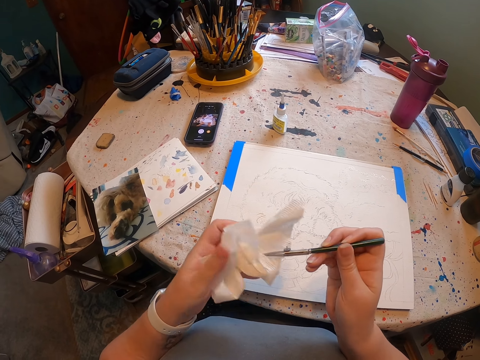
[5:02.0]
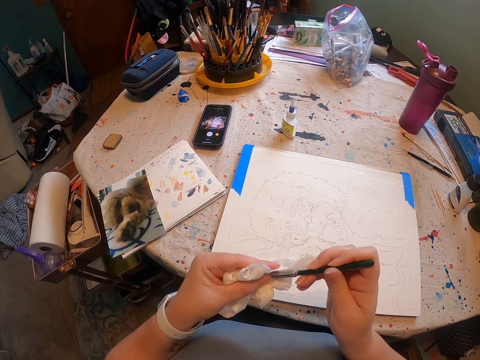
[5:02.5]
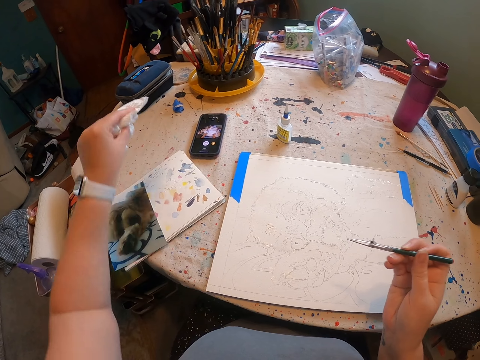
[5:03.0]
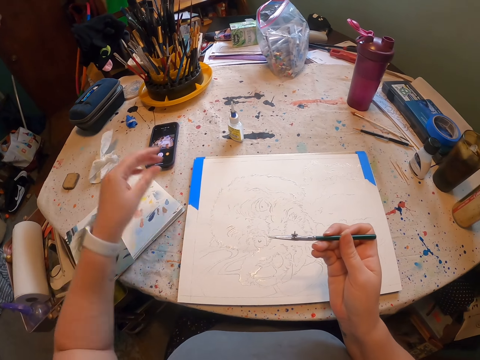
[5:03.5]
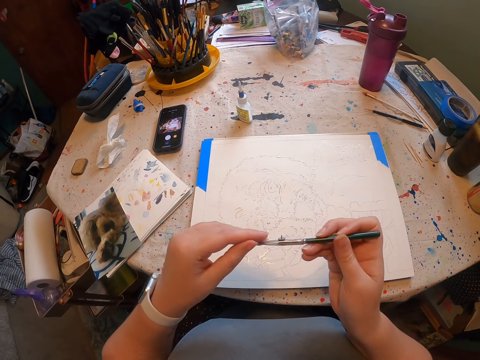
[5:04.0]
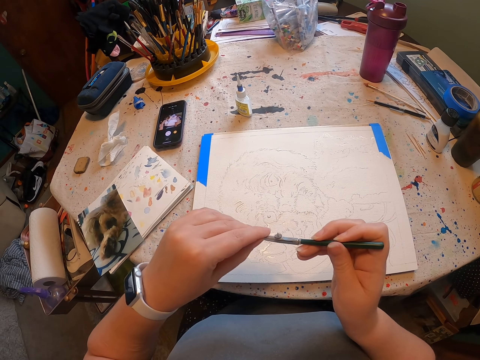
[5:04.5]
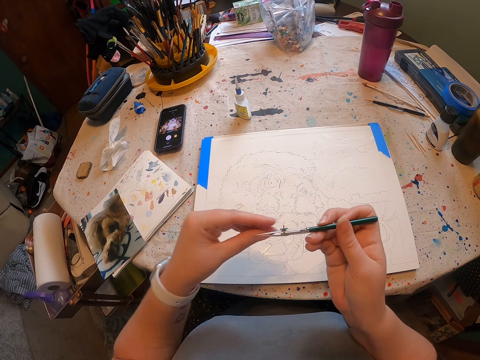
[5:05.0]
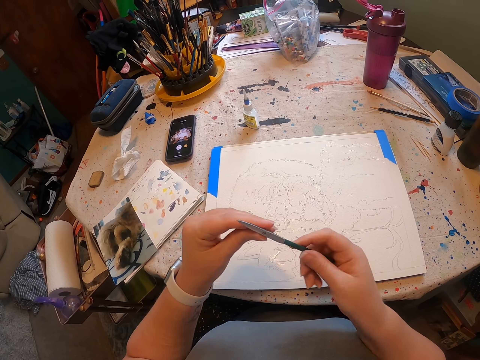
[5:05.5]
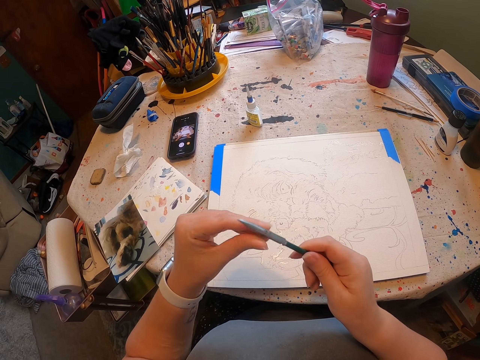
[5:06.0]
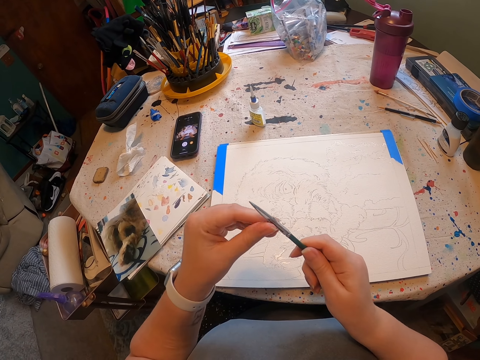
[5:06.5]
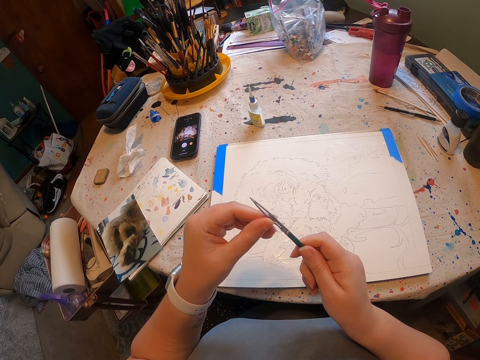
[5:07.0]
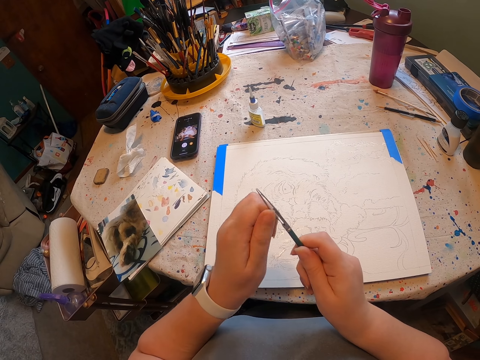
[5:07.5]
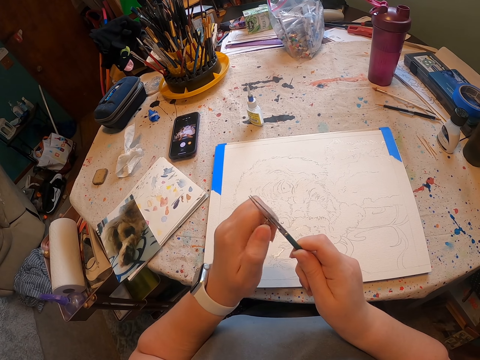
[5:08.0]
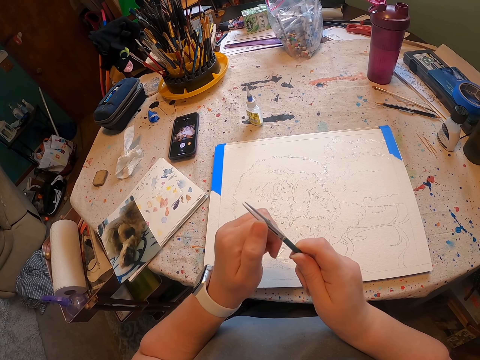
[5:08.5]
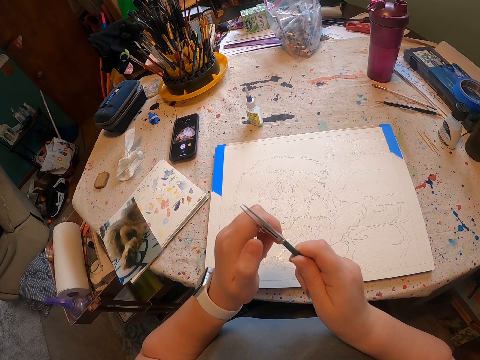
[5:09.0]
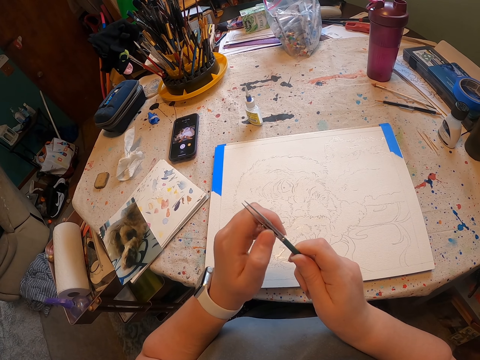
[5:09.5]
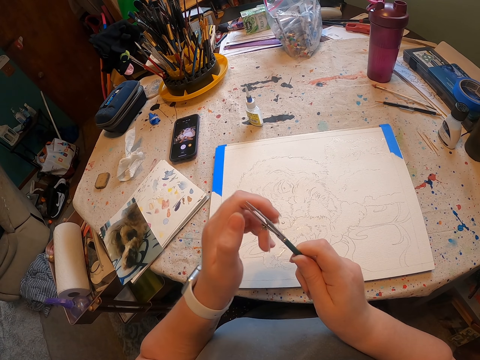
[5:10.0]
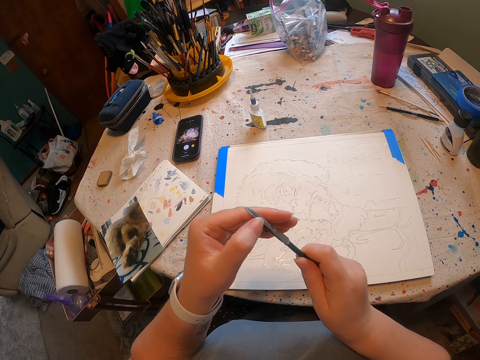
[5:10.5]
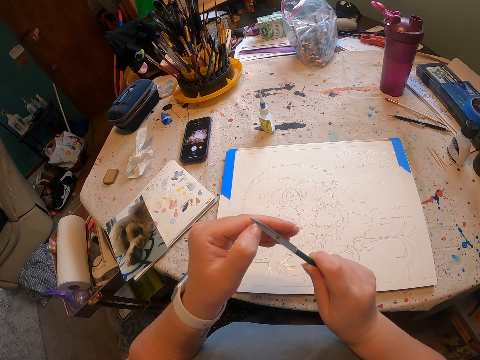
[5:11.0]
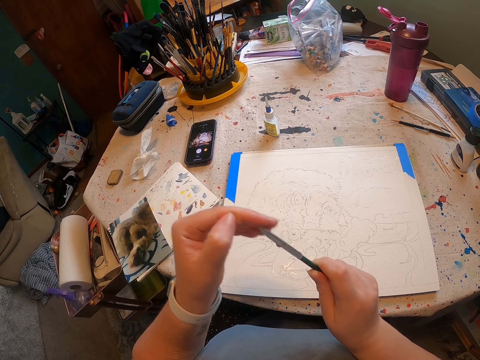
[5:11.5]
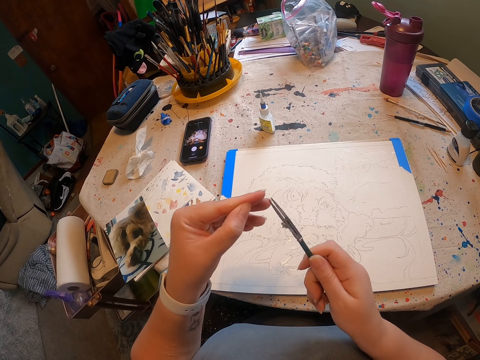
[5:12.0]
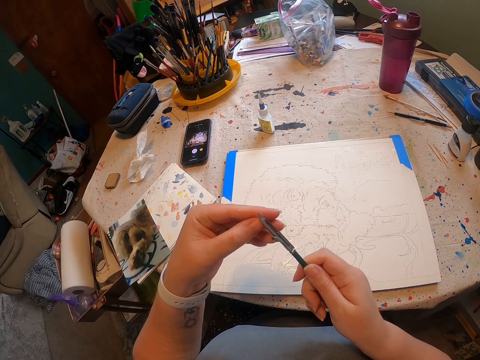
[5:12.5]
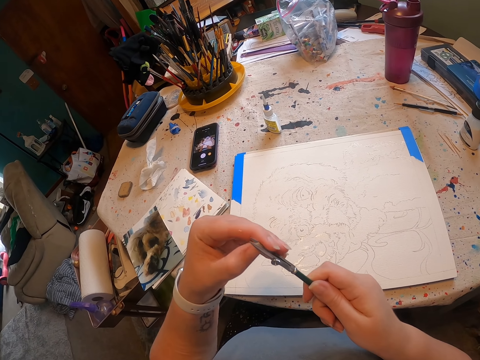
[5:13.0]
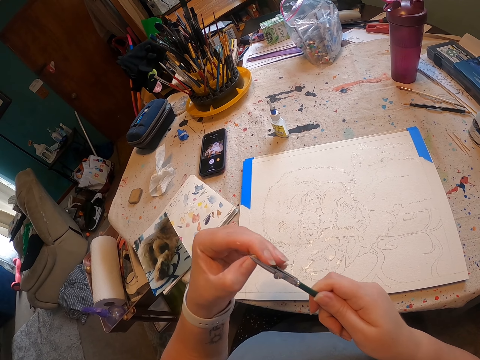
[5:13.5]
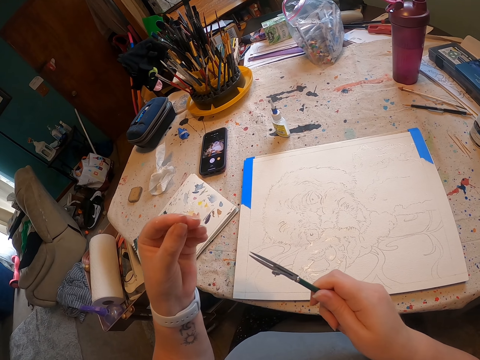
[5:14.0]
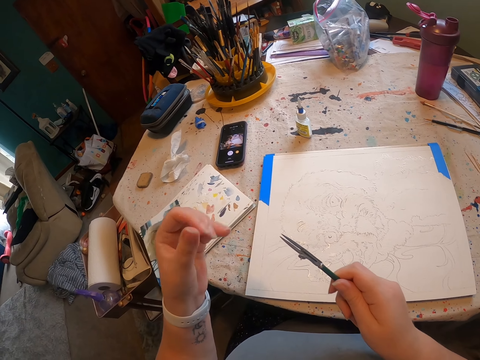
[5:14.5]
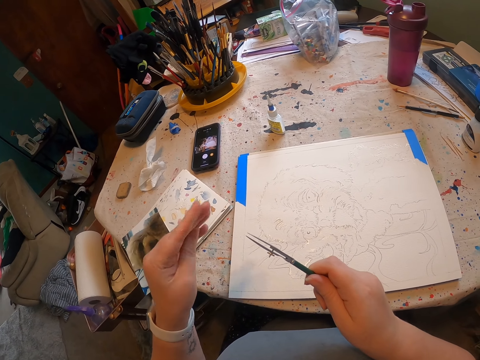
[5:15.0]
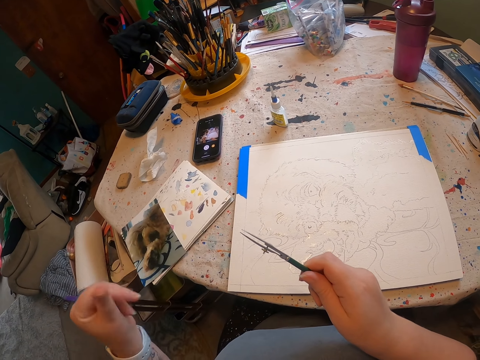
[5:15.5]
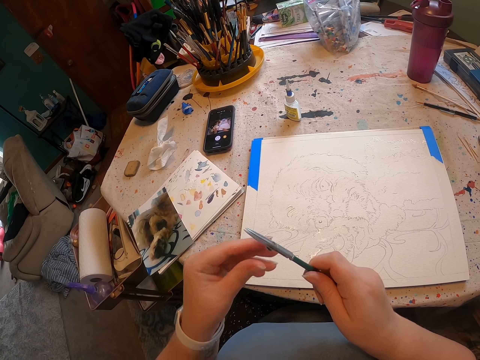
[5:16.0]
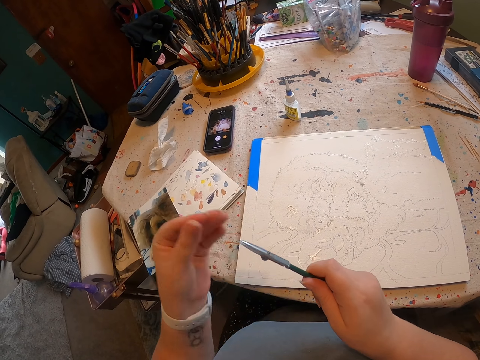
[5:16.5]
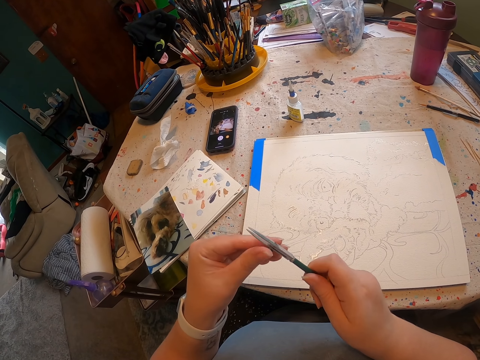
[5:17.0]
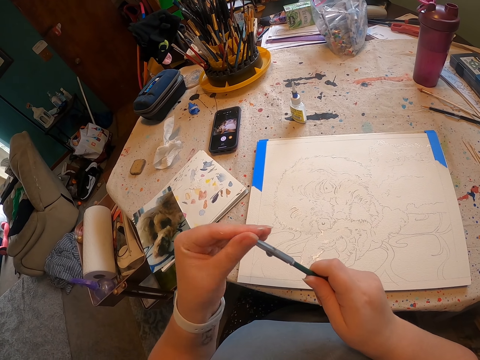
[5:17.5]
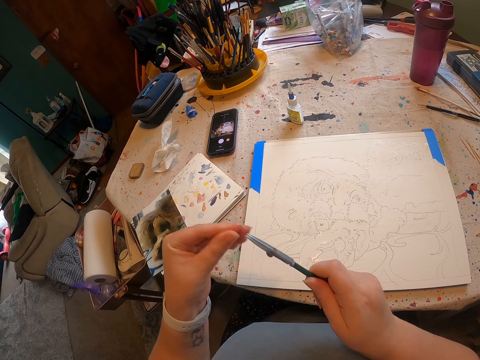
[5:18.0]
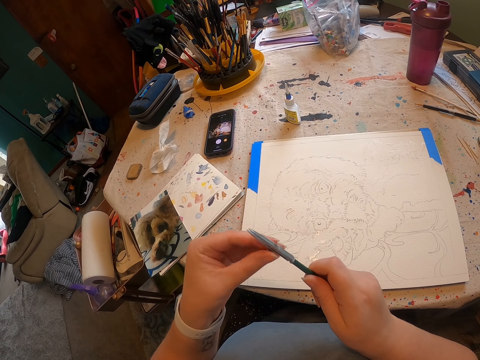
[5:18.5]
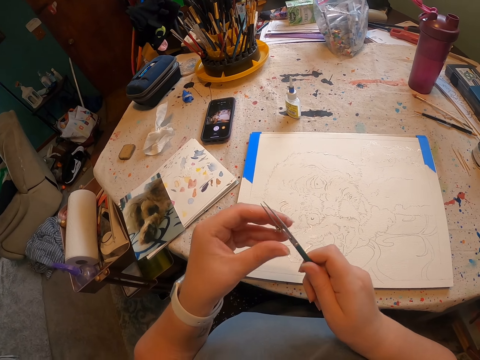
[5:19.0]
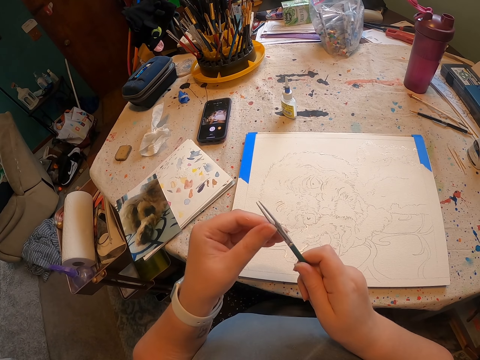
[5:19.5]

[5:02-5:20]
The camera wearer puts a serviette on the table. He touches a drawing pen and adjusts the drawing pen. He touches the drawing pen. He rubs his fingers. He touches the drawing pen. He adjusts the drawing pen.

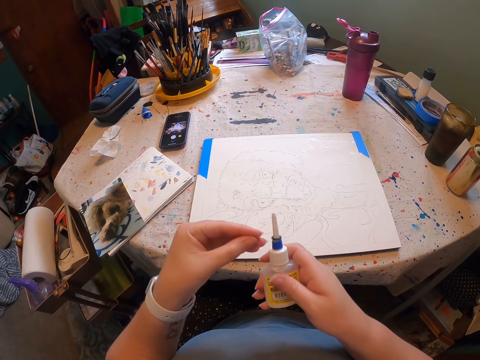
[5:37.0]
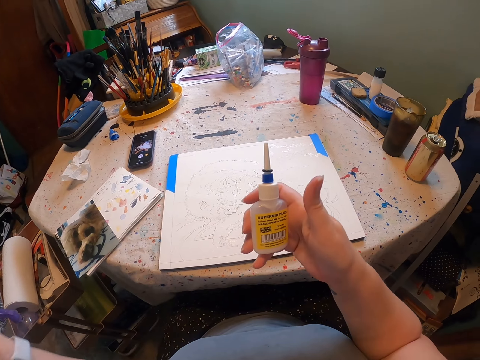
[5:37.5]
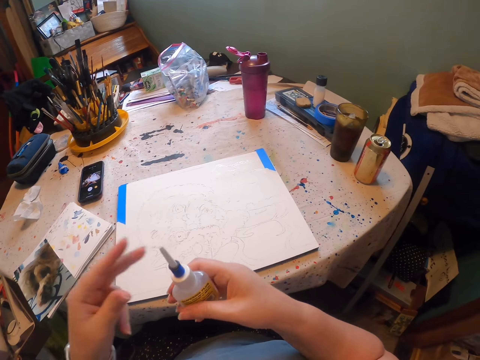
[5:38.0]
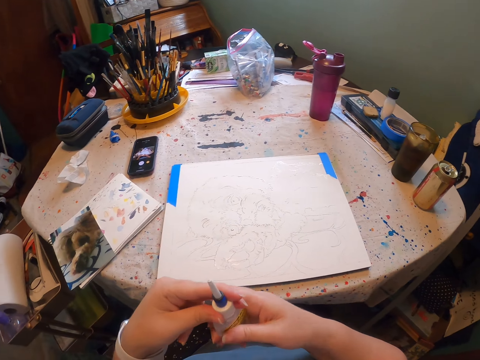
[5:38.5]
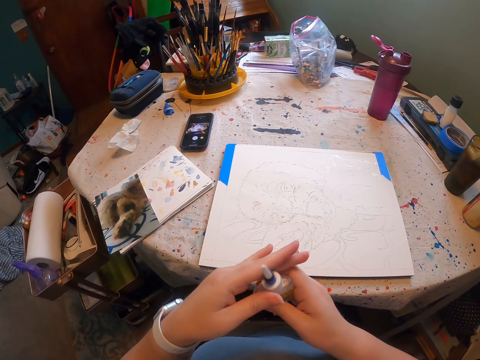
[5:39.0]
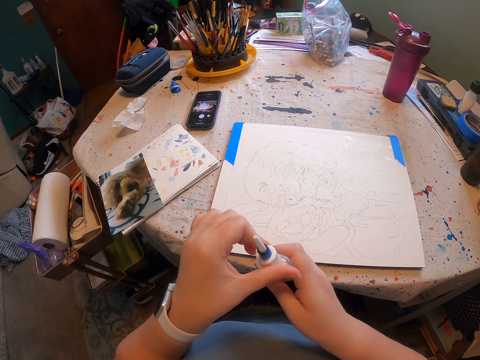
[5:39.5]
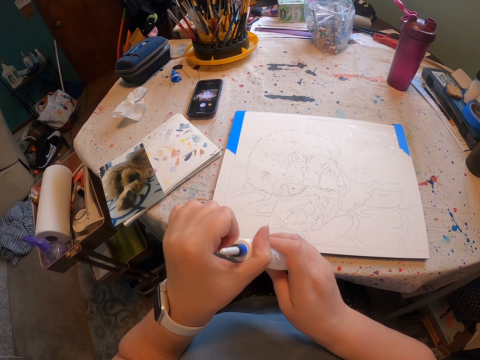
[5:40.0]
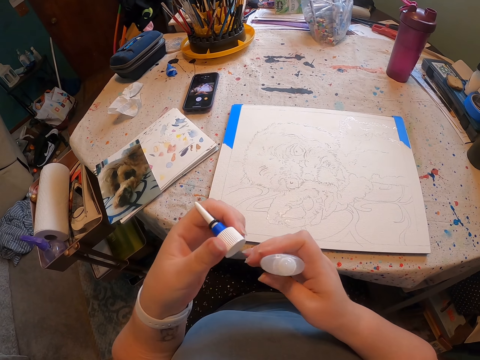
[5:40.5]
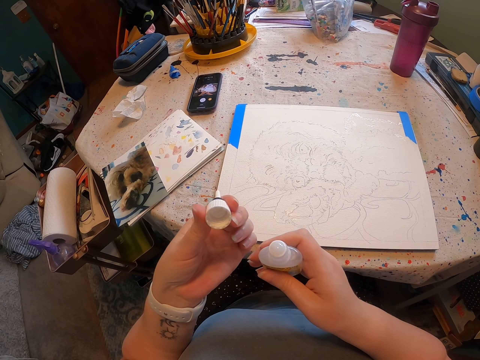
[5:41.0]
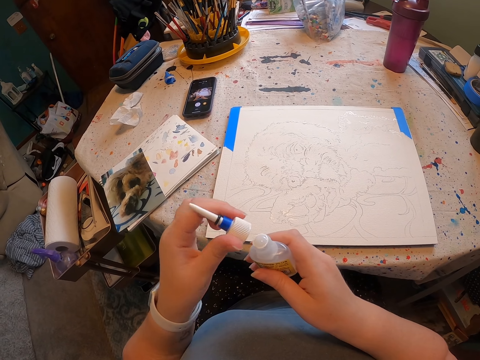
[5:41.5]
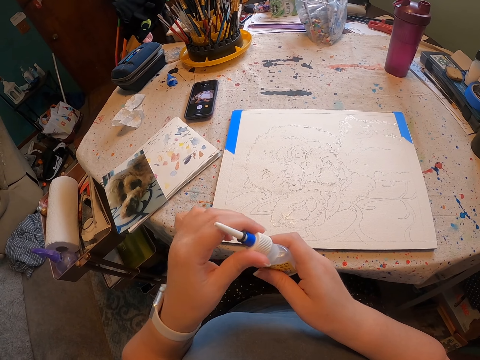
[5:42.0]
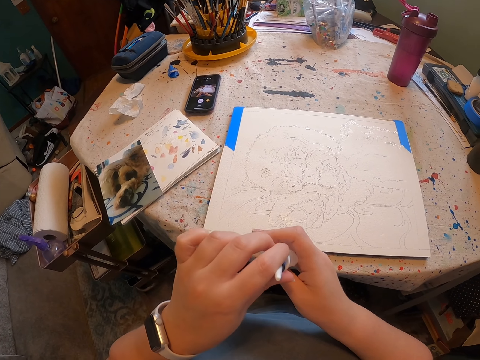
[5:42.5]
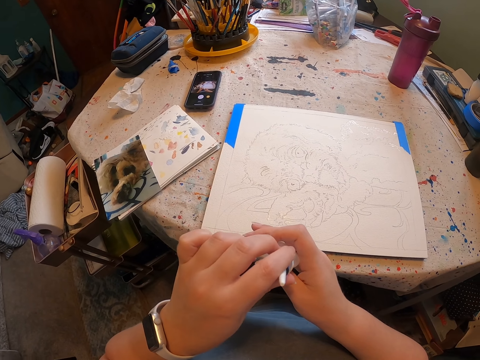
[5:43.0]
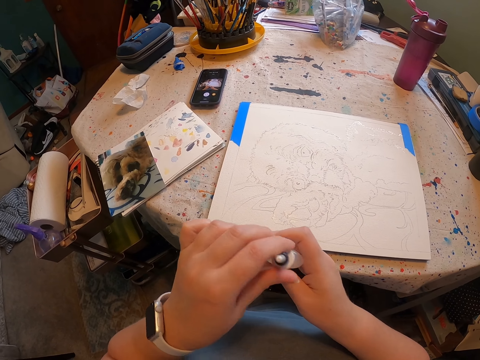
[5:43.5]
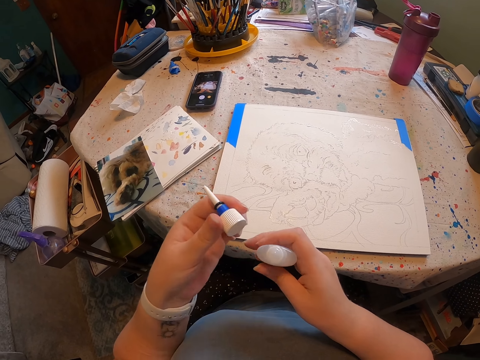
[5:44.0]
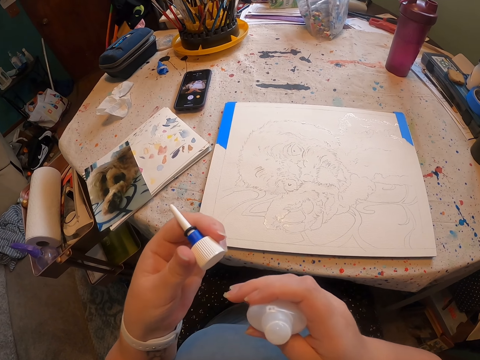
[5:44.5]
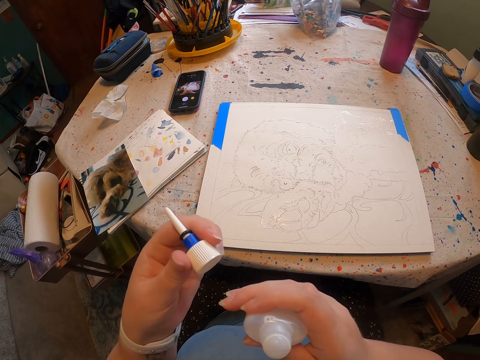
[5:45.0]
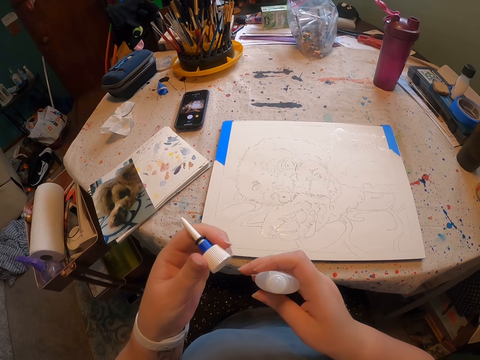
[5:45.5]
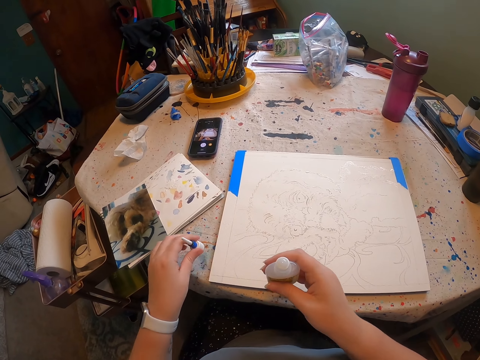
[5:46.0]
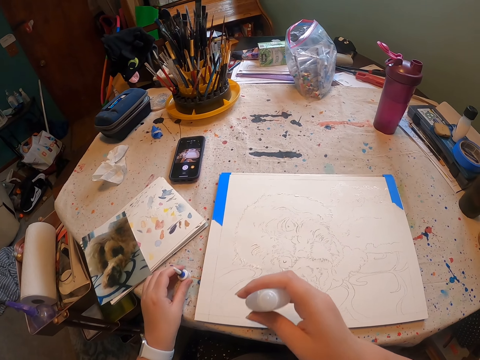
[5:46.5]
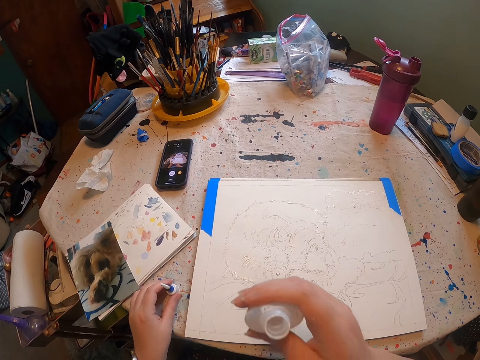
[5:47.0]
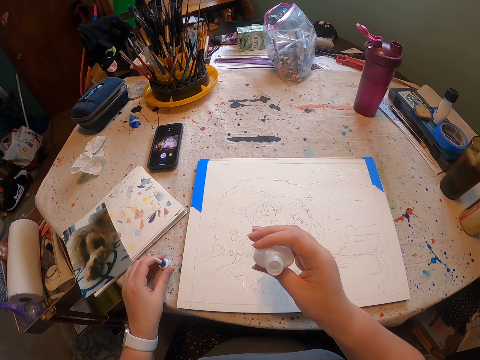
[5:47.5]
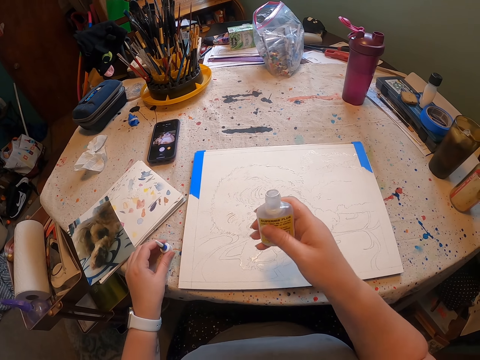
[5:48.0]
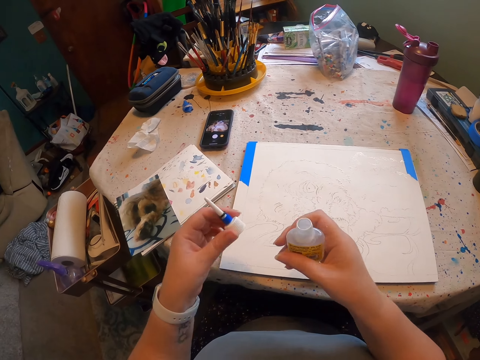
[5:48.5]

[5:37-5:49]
The camera wearer looks at a container. He opens the container. He looks at the cap. He covers the container. He raises the container towards himself and lowers the container away from himself. He places the cap on the table. He raises the container towards himself and looks at the container.
